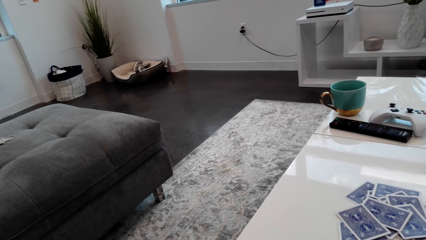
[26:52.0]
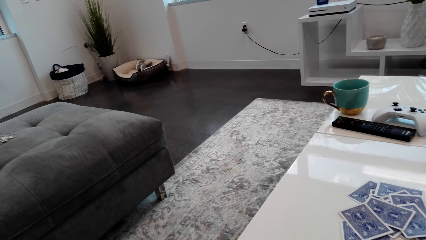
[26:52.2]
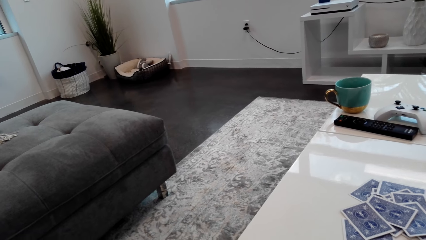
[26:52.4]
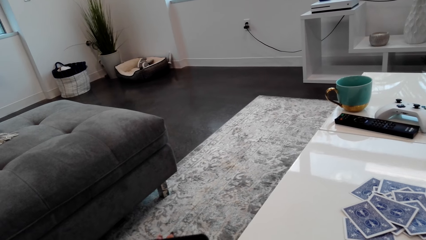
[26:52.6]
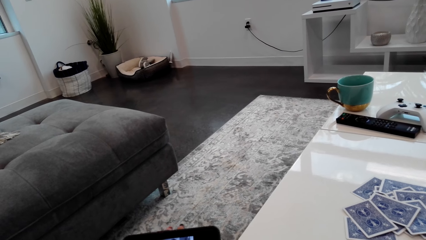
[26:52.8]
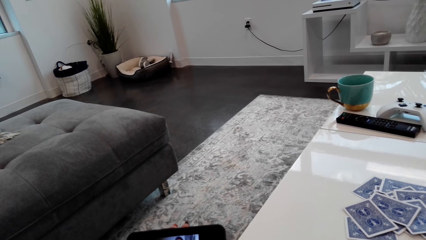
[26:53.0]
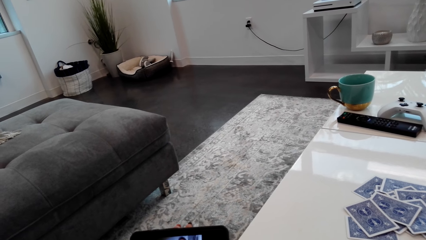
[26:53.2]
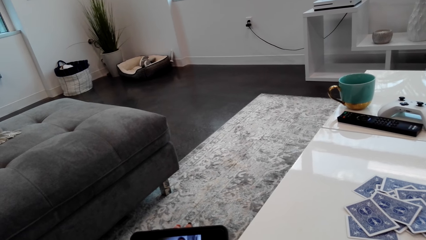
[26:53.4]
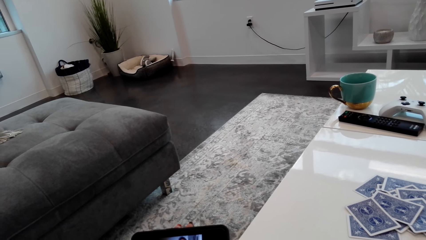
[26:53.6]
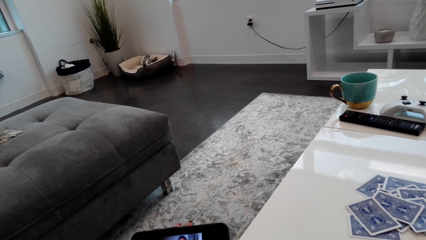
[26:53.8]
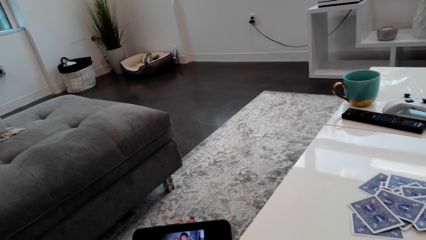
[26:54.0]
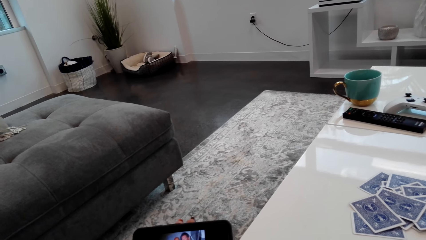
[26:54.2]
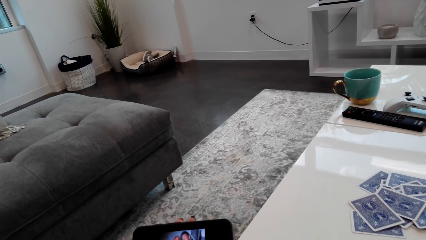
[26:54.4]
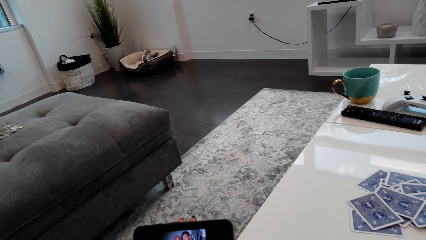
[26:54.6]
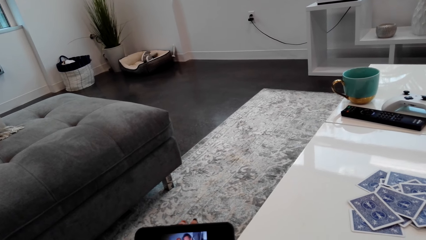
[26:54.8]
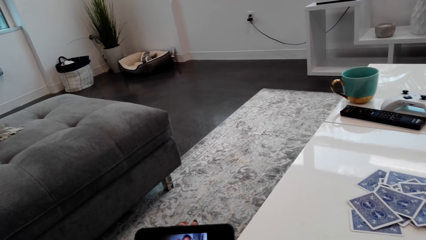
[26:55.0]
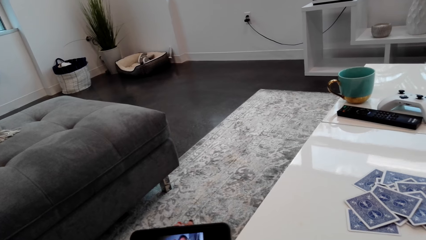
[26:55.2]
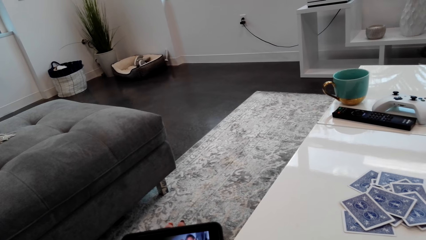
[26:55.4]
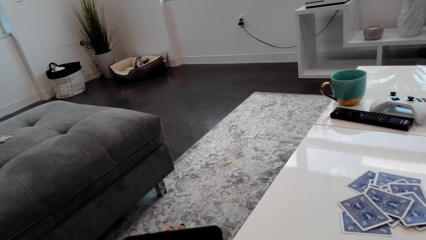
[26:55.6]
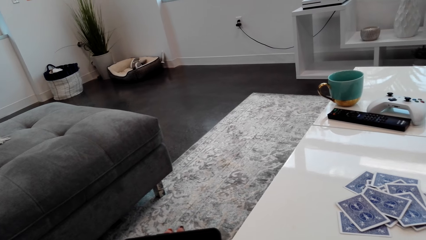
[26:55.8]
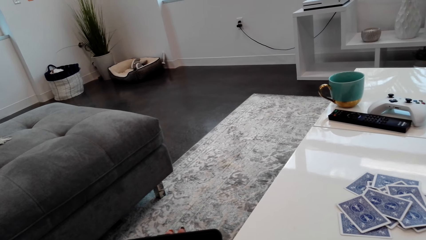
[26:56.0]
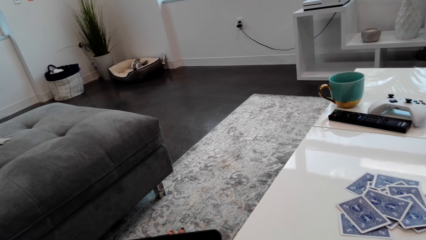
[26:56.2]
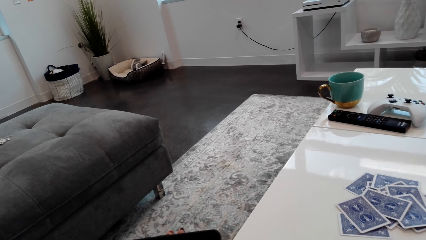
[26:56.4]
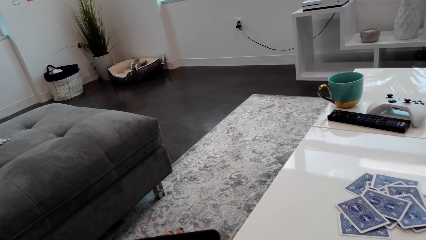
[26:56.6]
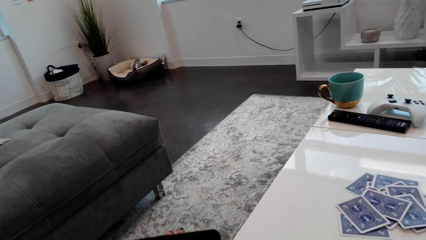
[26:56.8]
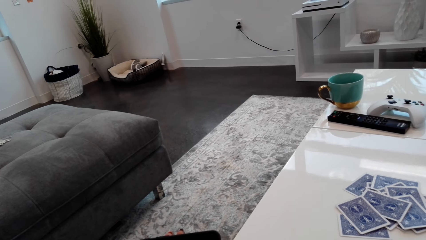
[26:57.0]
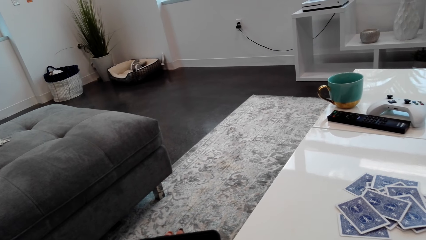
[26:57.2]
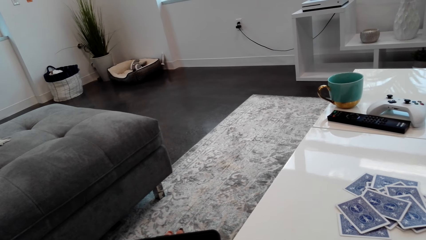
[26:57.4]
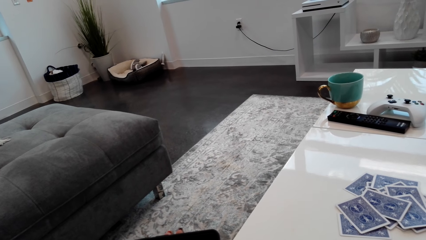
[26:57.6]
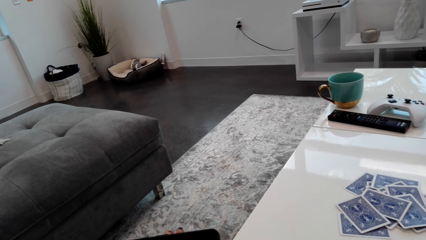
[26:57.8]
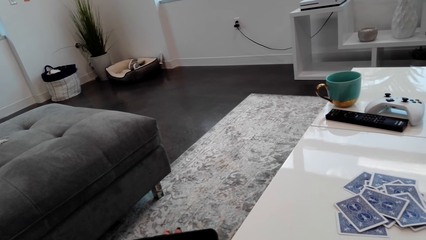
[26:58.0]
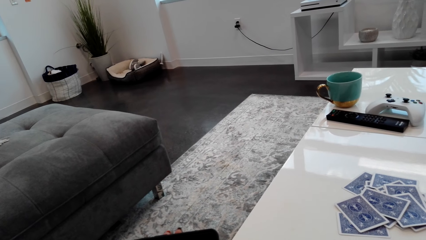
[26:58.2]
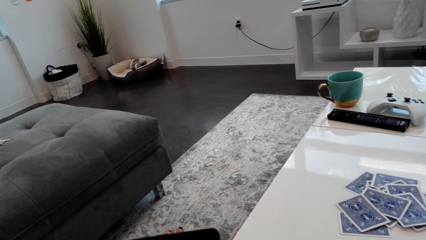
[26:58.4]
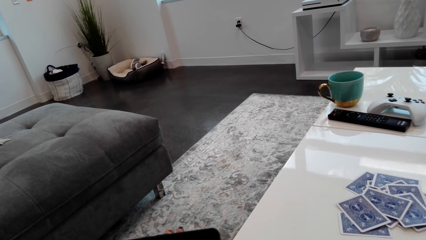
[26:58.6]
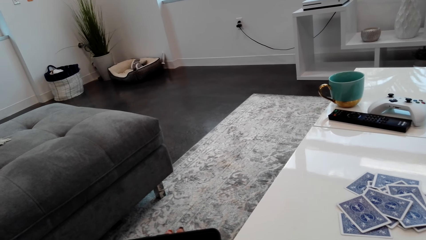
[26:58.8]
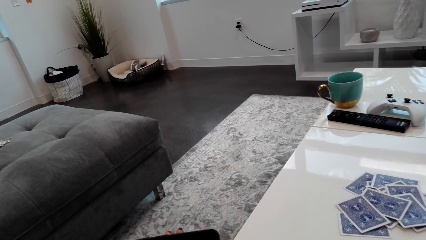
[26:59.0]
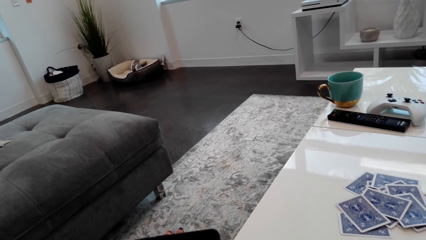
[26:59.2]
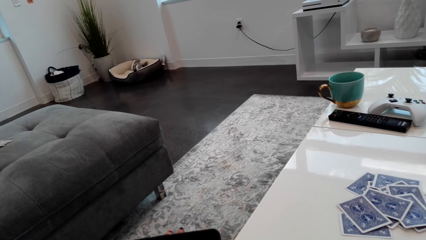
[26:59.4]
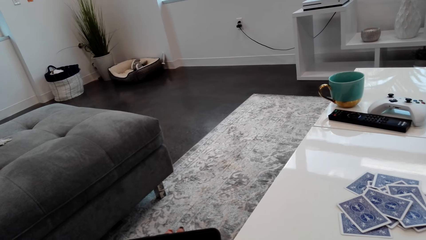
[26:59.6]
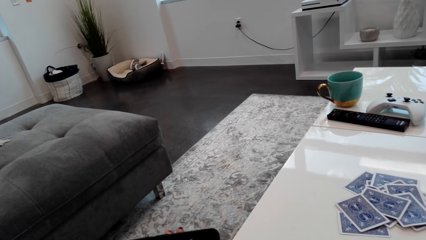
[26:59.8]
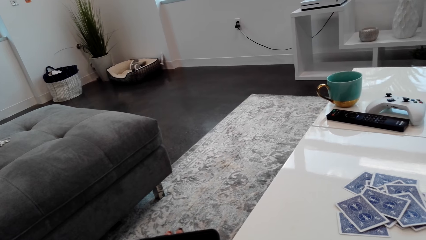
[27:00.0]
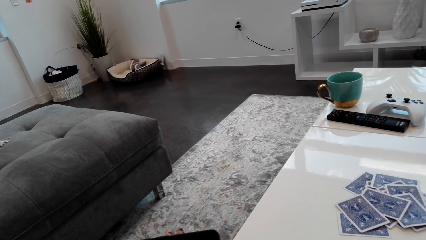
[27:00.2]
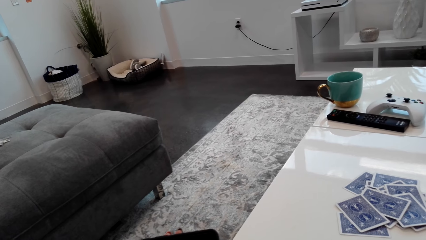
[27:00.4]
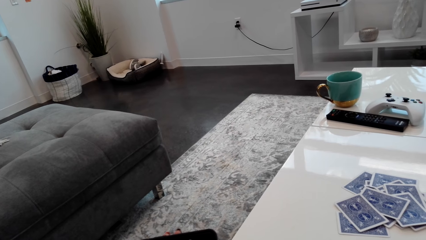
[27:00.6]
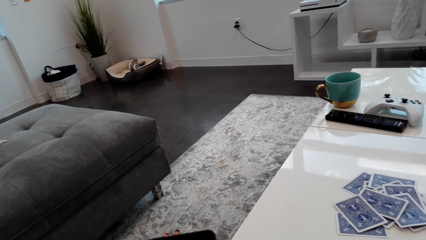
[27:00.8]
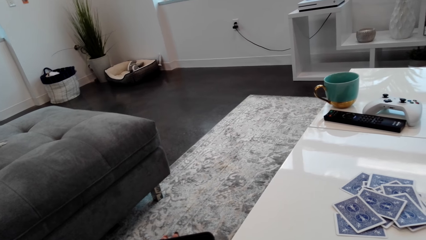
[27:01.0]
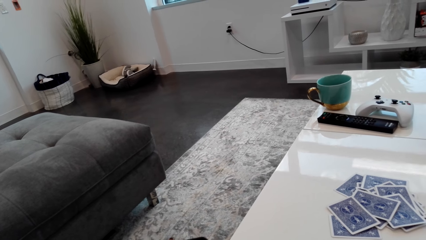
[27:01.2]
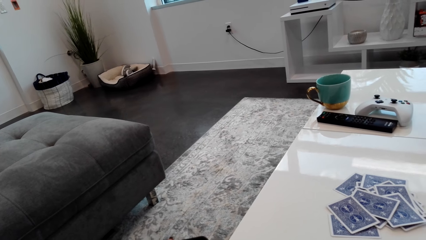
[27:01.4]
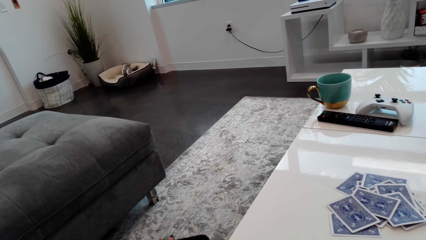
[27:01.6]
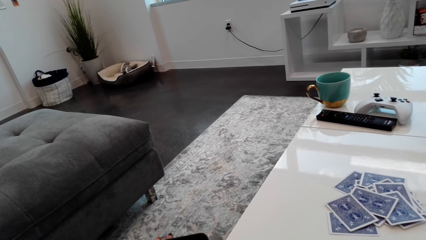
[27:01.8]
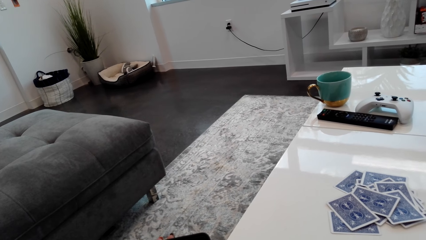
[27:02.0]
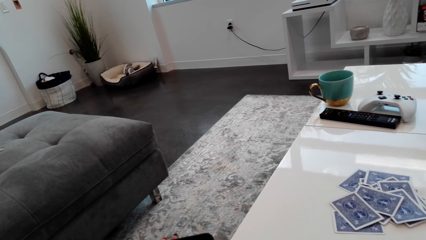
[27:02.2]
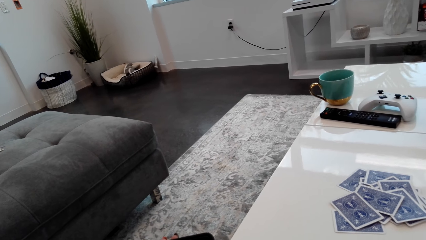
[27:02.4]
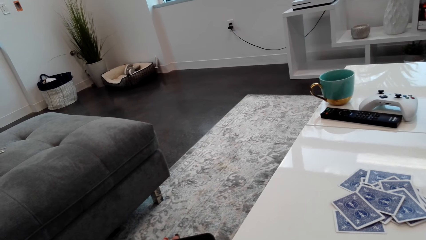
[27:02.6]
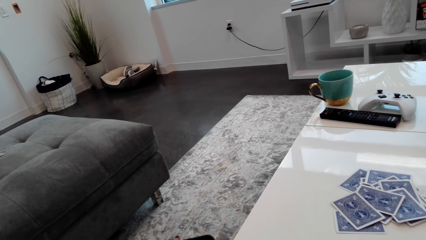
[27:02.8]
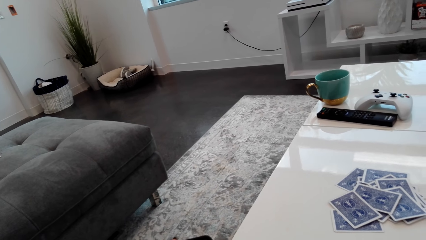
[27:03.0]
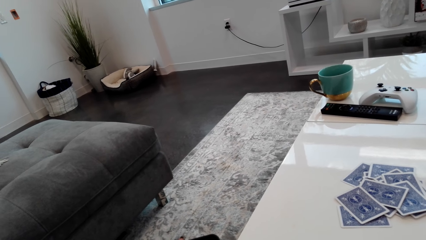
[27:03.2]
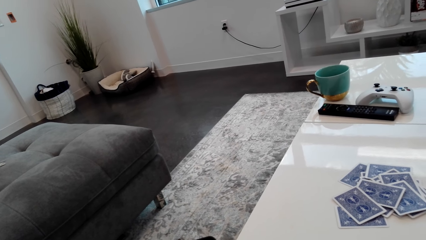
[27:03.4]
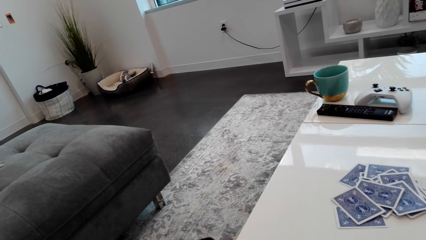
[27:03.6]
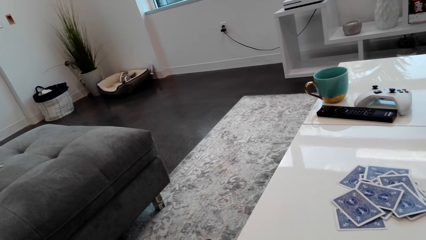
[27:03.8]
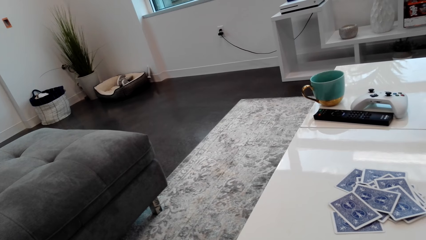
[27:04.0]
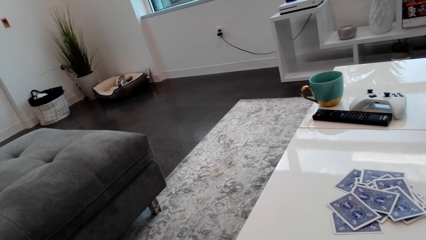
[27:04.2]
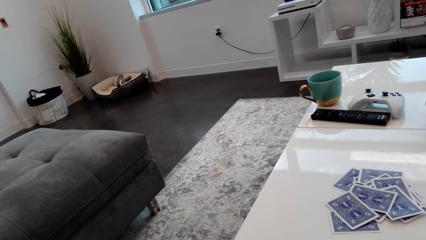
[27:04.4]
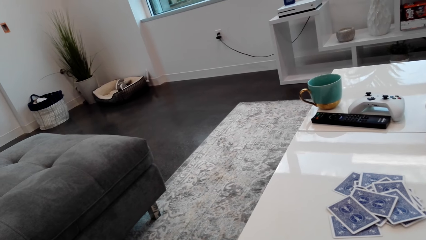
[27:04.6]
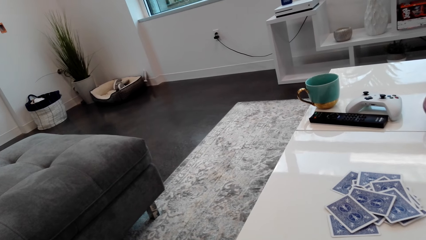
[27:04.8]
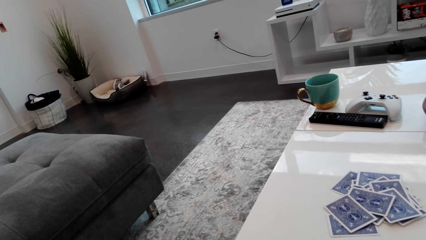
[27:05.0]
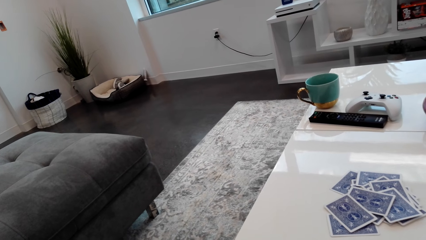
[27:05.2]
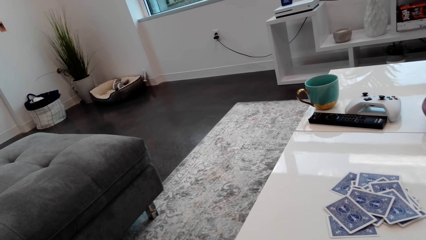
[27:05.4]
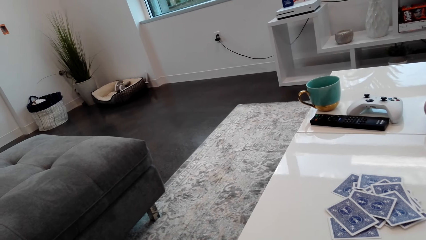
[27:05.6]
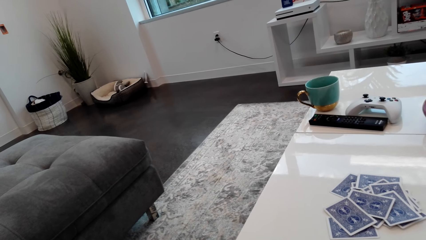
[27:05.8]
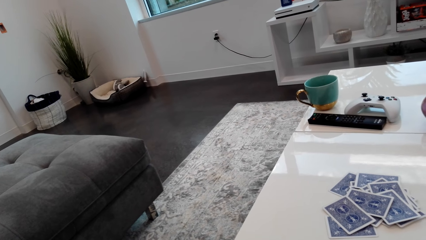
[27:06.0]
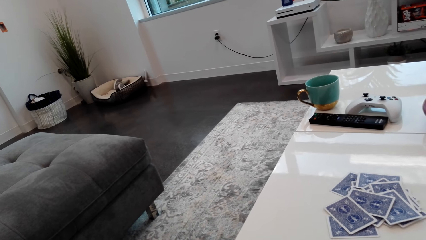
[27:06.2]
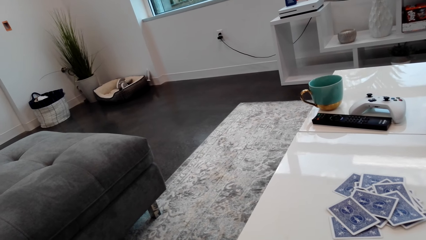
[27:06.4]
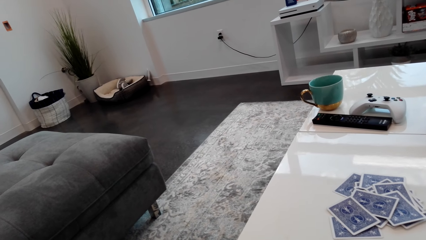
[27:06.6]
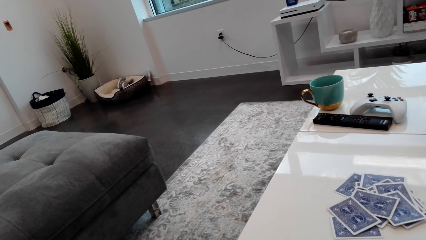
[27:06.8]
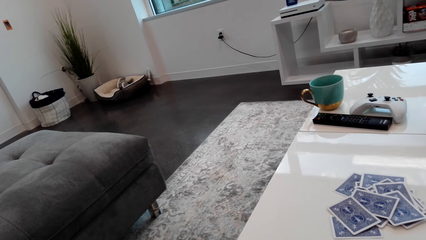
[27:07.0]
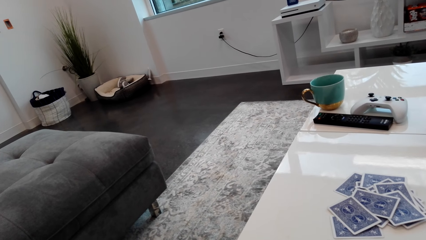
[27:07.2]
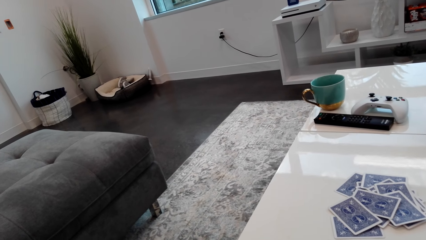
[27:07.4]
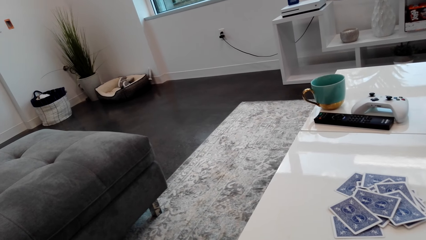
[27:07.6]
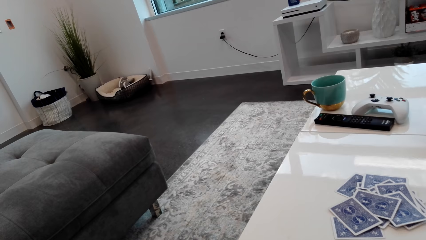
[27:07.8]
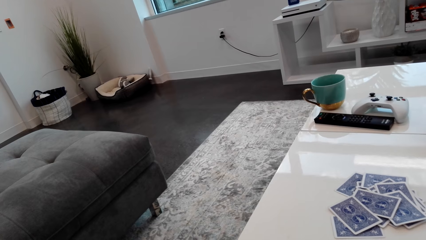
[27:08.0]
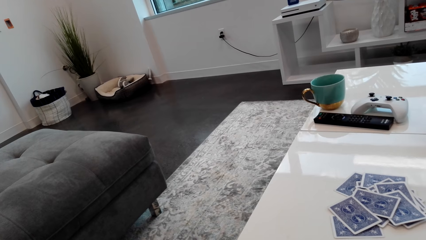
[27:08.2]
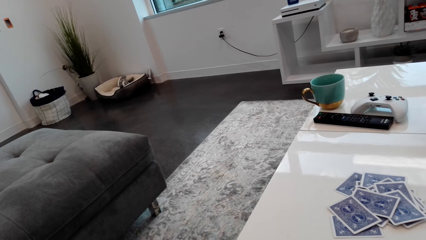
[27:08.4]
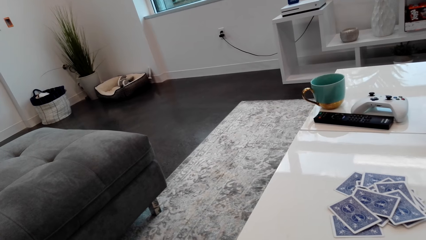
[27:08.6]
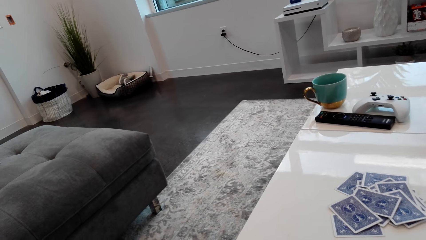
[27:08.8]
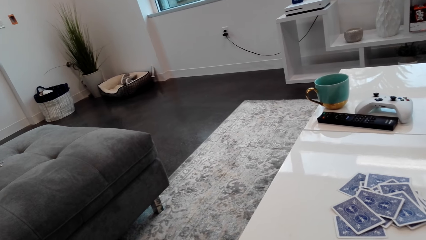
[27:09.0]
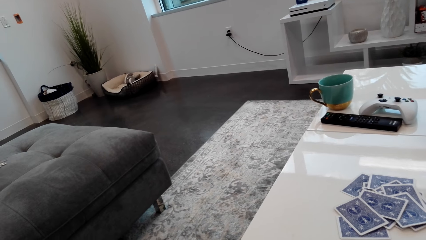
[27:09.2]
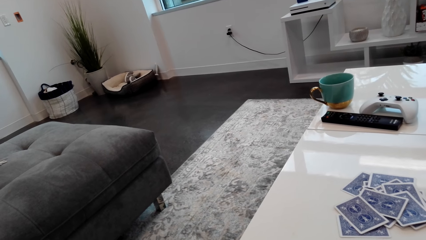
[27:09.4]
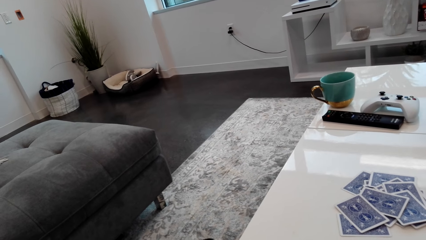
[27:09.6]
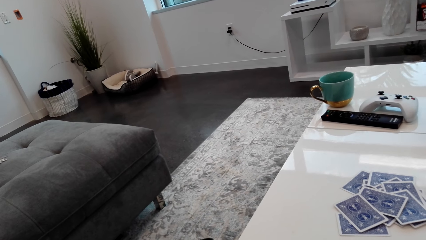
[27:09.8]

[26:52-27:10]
The camera wearer is watching. They look around. They are watching again.
